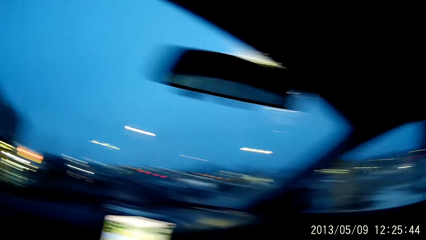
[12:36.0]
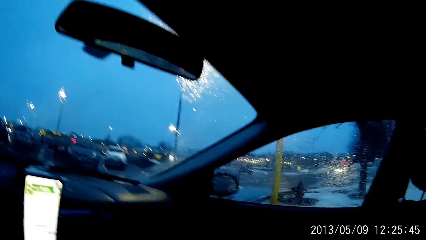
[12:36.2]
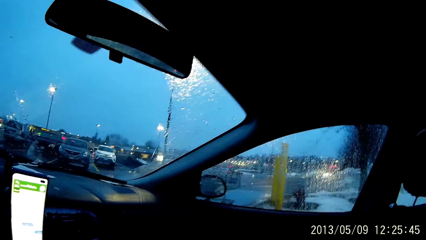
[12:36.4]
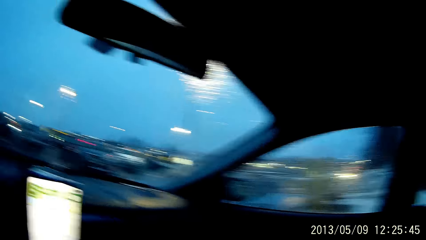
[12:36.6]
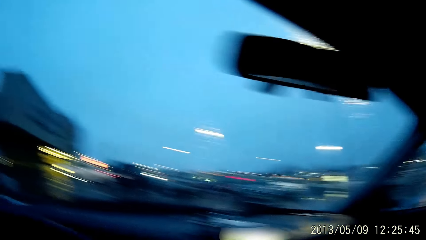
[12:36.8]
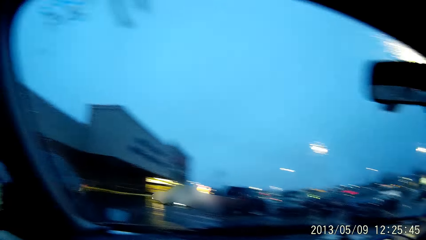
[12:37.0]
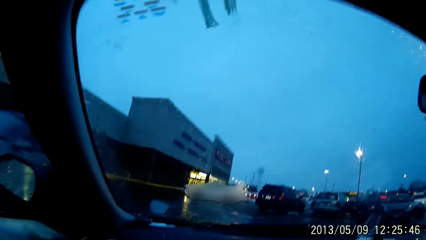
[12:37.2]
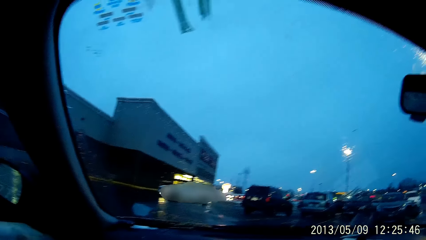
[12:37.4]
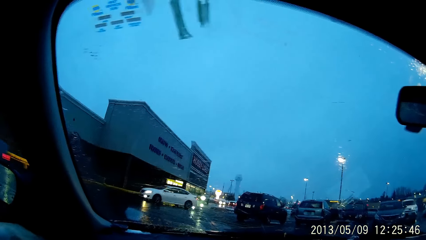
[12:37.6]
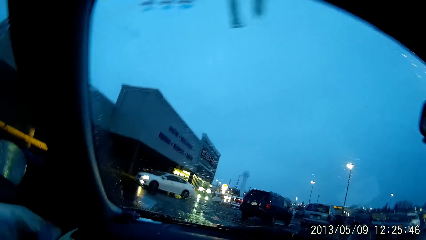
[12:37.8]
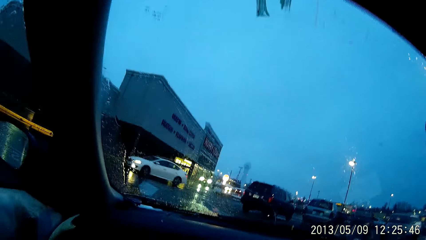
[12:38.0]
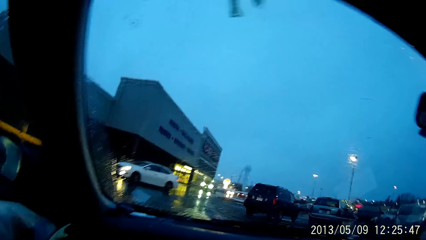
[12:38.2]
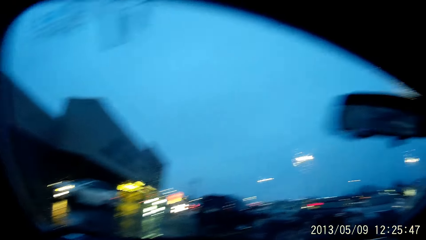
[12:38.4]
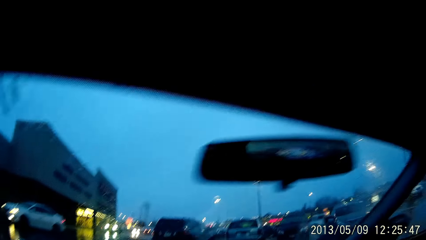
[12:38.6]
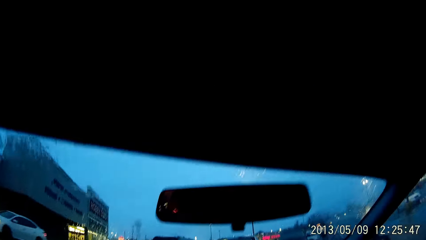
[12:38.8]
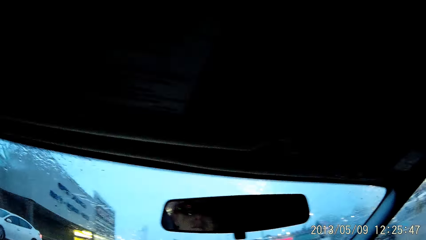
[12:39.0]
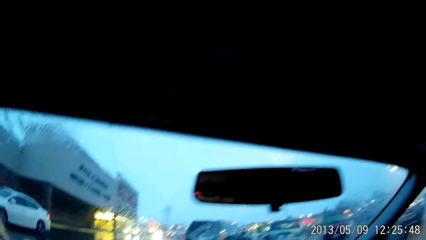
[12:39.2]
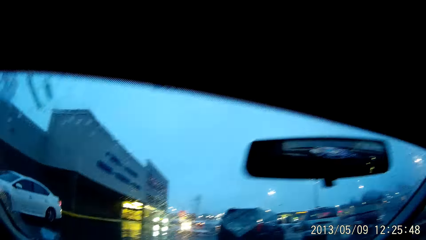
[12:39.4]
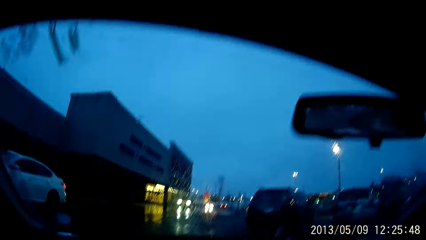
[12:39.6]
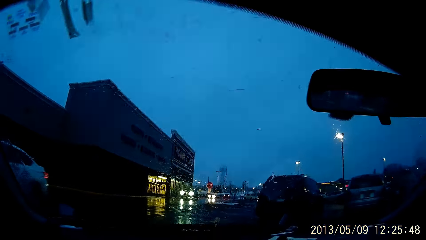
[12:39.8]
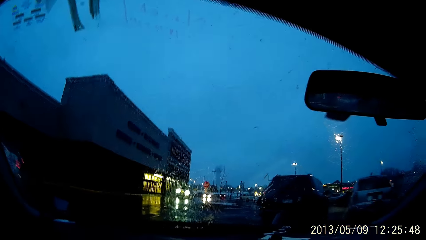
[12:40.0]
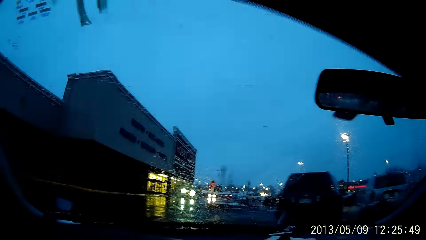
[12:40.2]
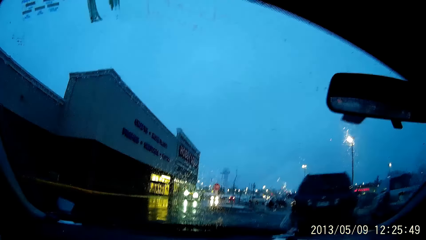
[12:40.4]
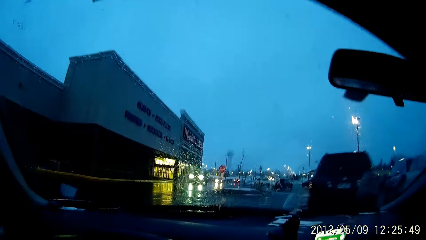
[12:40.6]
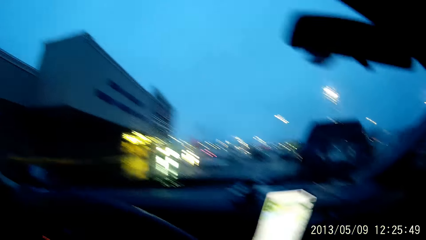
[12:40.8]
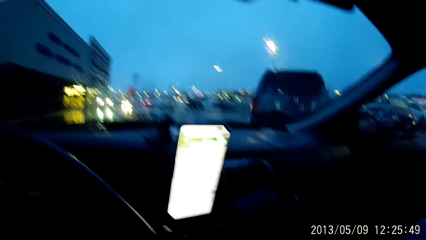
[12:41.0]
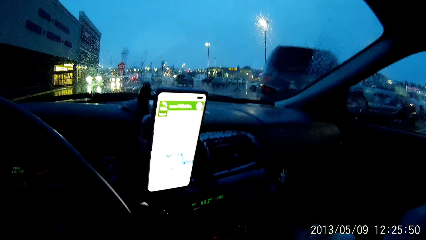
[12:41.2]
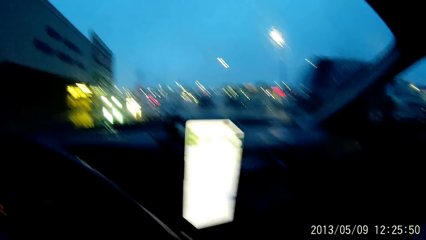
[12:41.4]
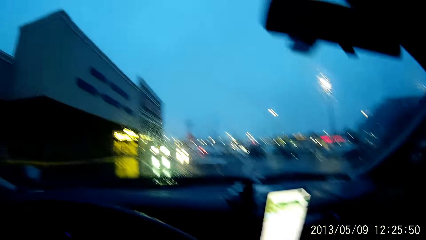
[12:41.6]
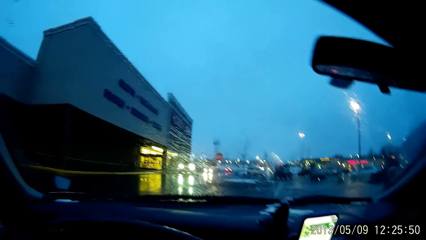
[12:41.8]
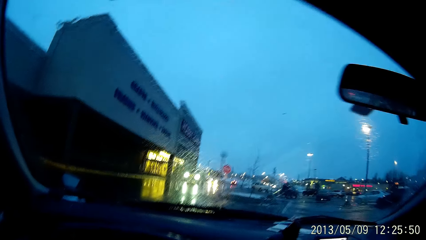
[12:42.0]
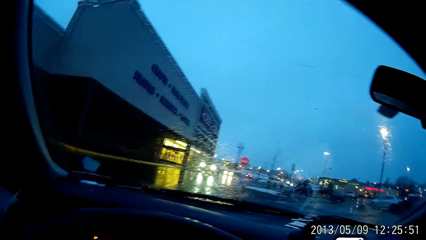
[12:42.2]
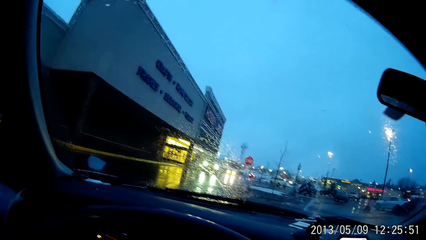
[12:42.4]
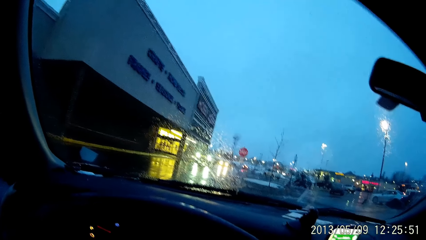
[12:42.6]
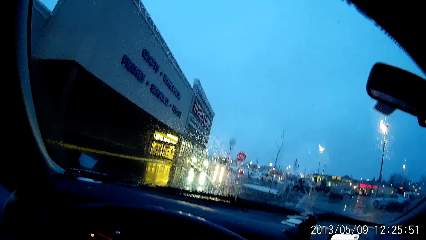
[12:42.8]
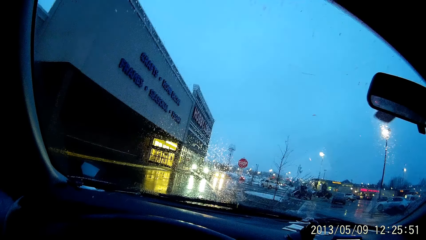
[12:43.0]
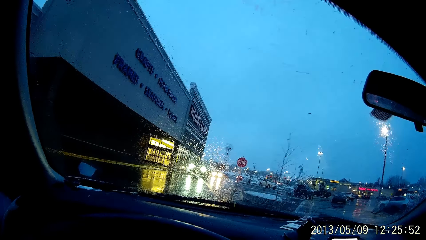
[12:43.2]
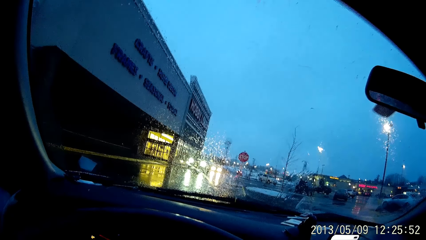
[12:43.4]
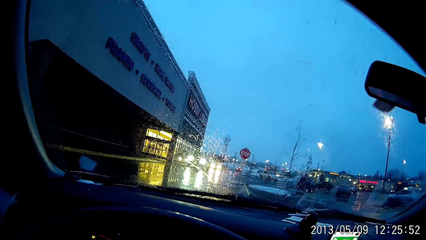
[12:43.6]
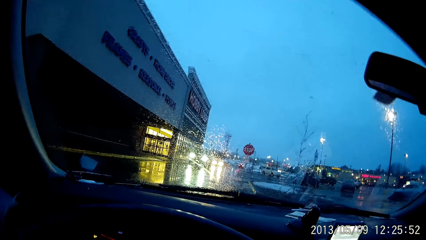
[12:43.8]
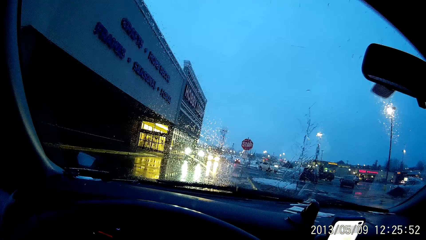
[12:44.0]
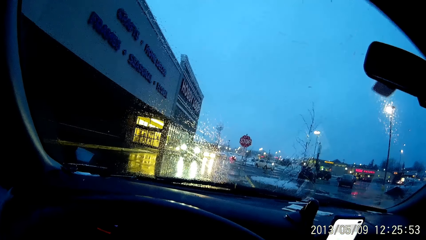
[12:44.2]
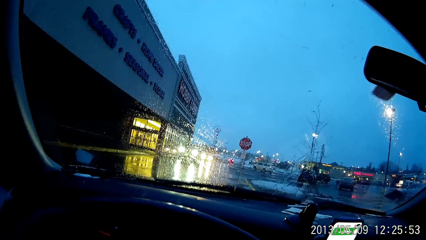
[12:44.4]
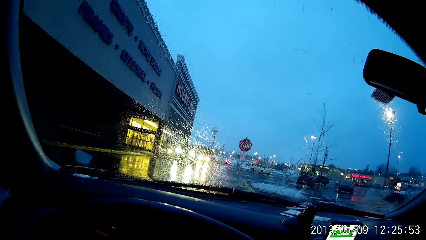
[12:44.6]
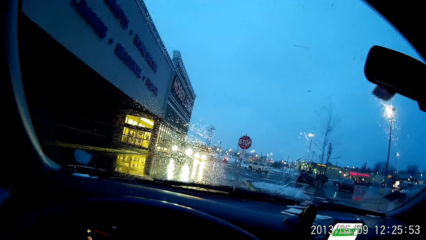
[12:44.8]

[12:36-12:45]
The camera wearer drives the car. They look around. They look at the phone. They drive the car.
